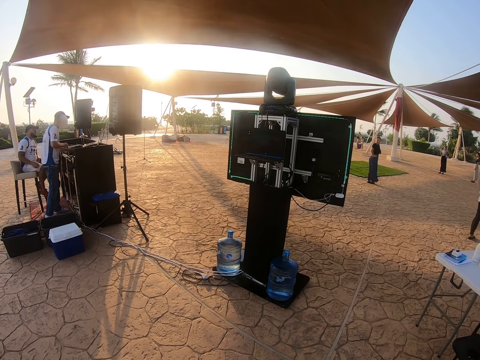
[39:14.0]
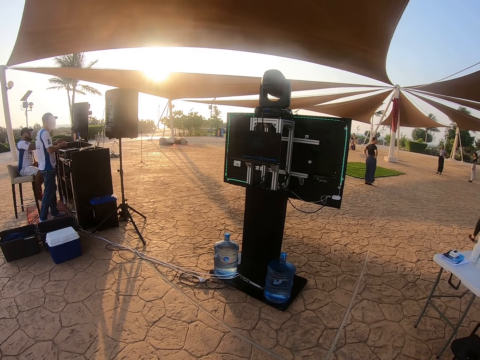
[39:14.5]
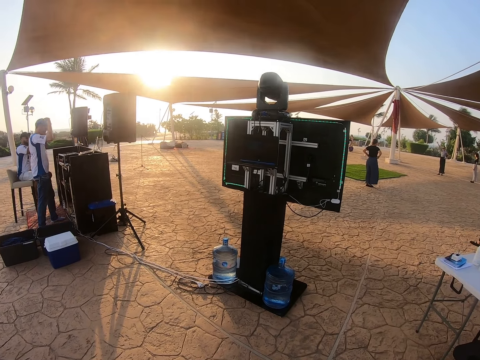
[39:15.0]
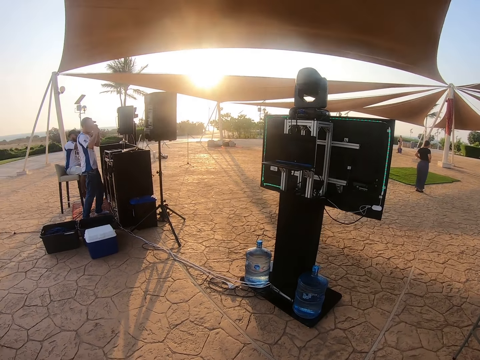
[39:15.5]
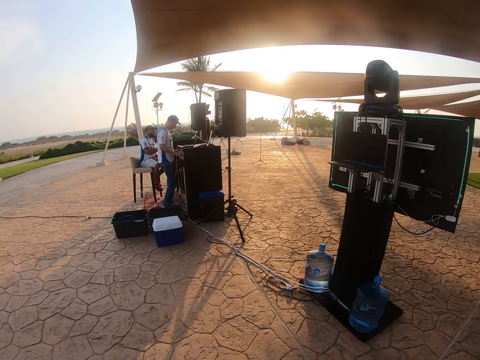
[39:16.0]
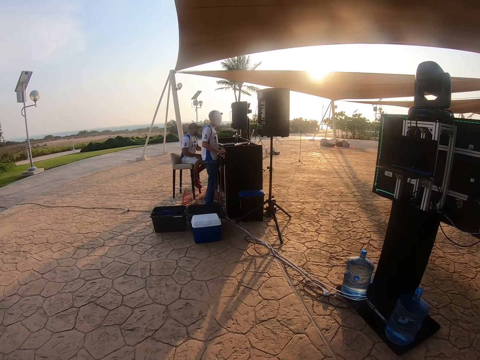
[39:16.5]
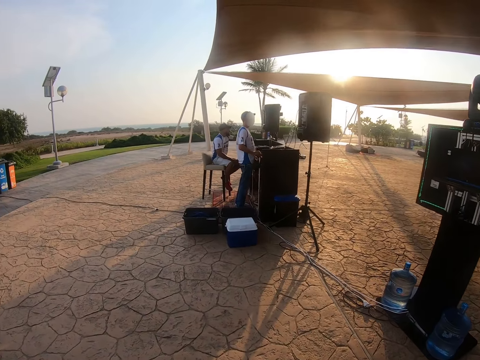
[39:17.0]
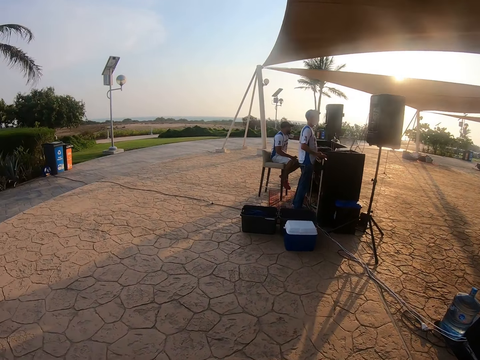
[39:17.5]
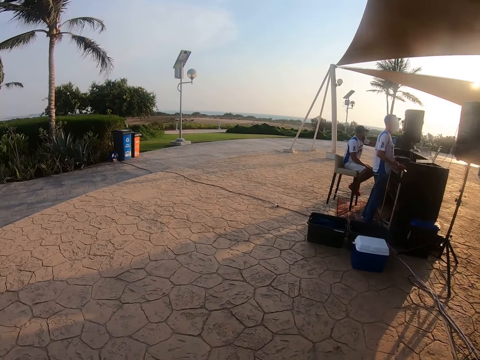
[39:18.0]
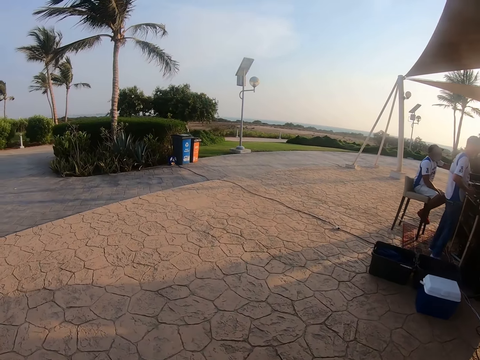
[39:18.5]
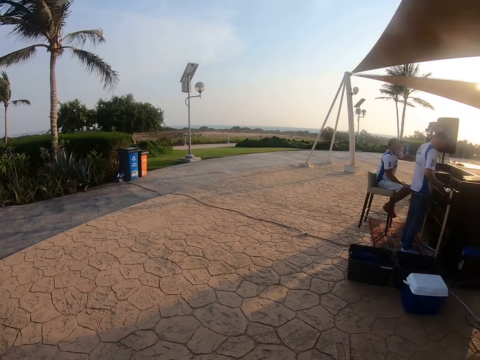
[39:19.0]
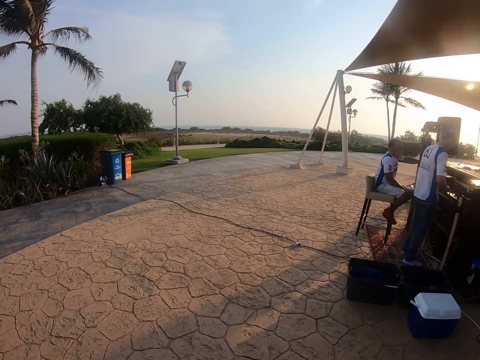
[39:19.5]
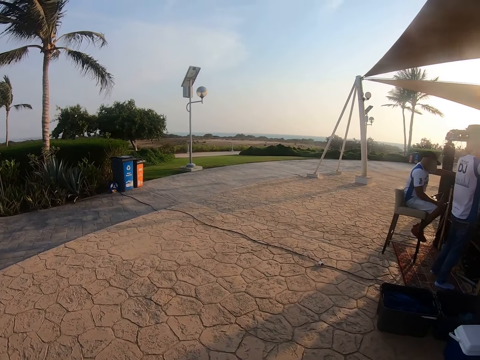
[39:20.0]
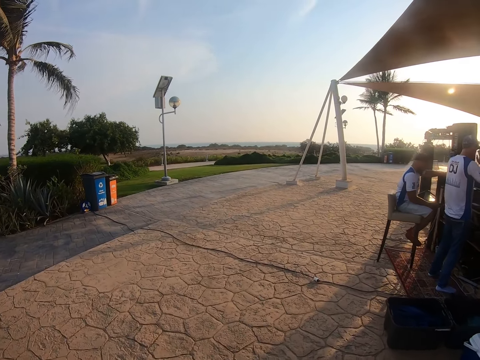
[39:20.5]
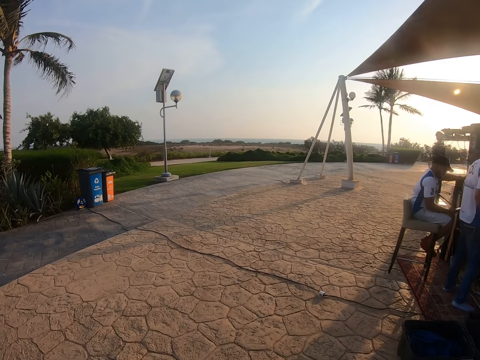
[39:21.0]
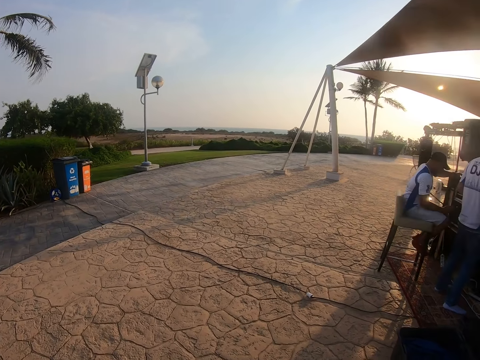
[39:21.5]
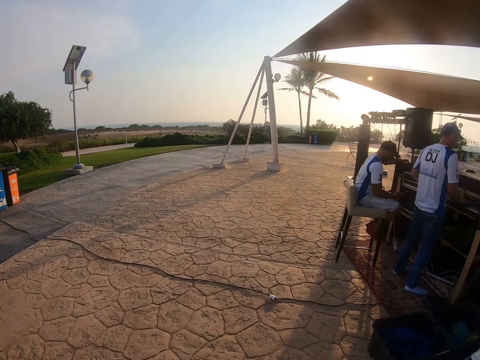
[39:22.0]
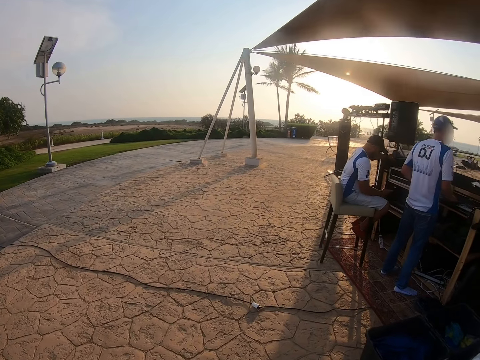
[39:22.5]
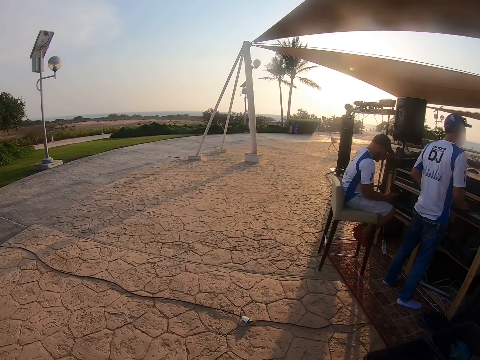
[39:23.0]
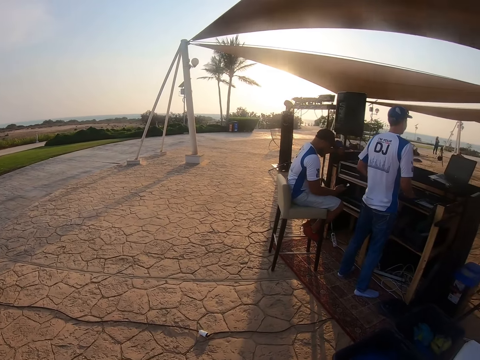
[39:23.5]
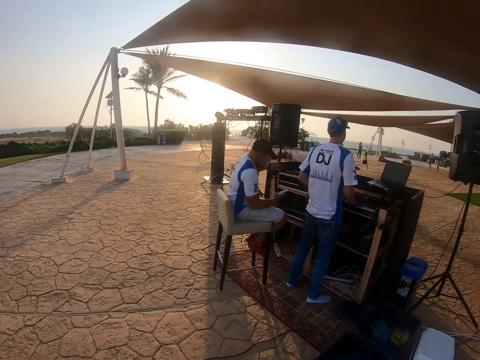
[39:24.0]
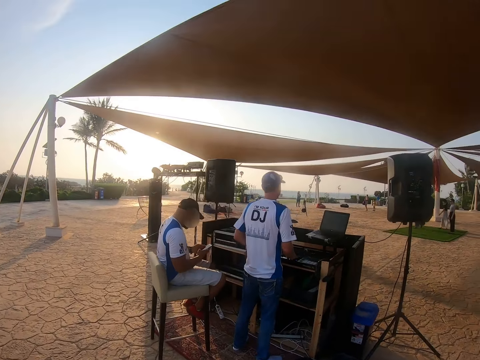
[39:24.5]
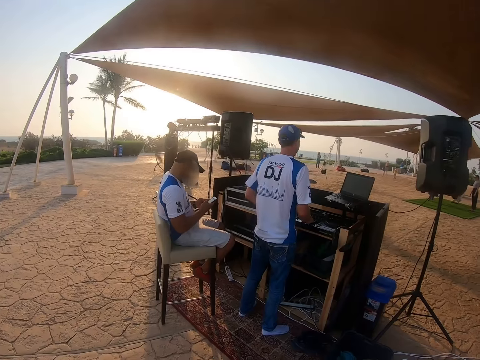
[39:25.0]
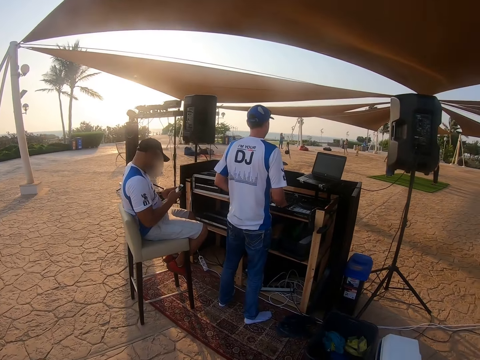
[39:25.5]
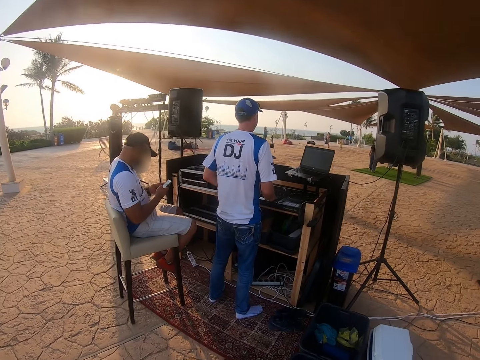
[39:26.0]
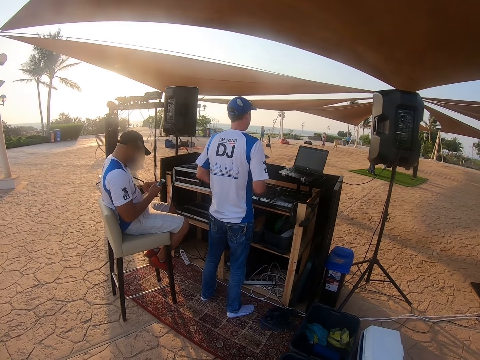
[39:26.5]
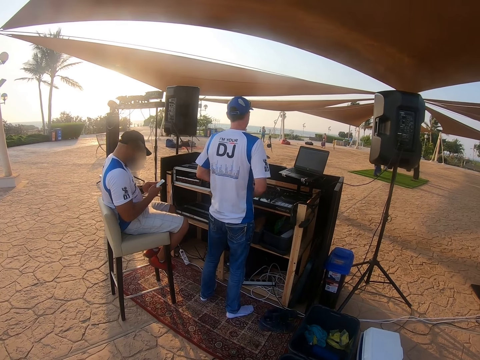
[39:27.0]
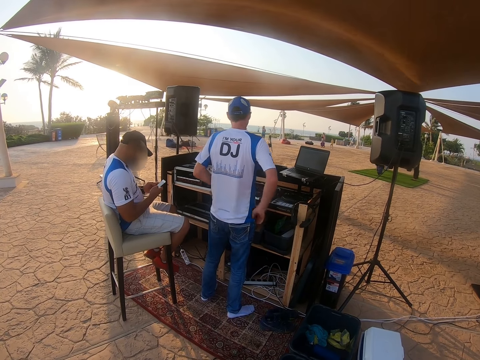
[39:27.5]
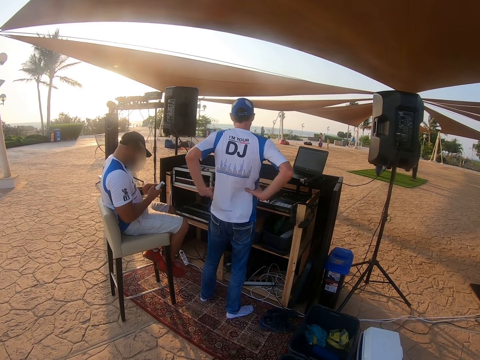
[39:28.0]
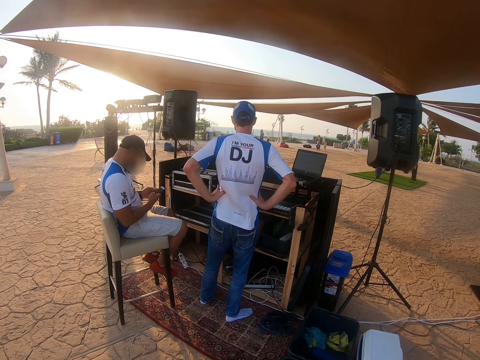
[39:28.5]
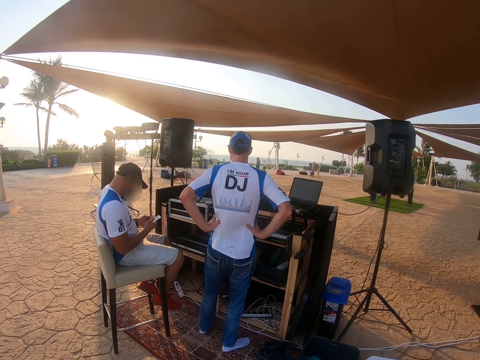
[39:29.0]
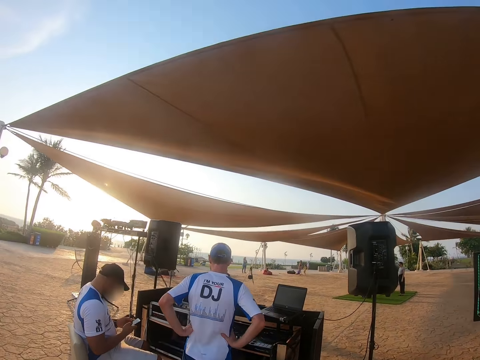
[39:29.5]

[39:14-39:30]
The camera wearer looks around the compound. They walk around the compound. They look at a man and another man. They look around.

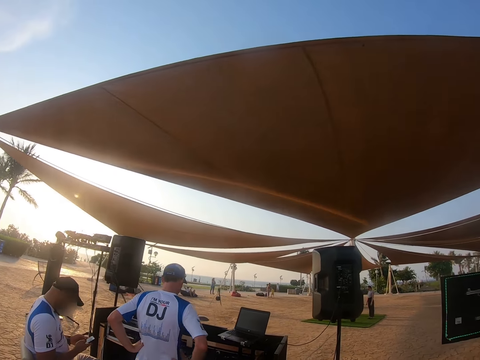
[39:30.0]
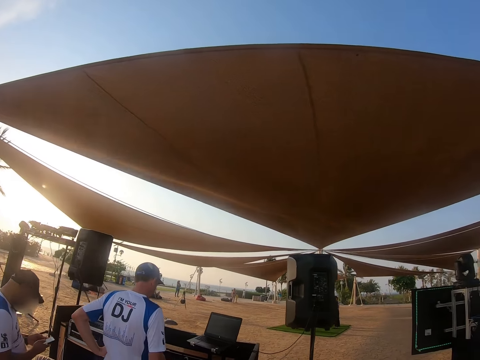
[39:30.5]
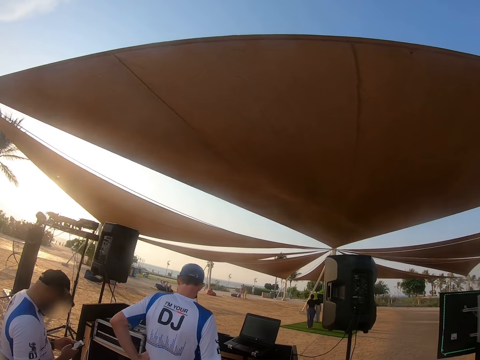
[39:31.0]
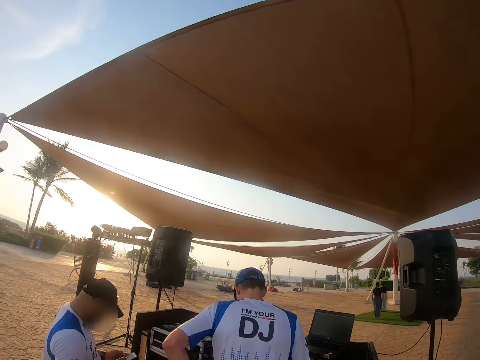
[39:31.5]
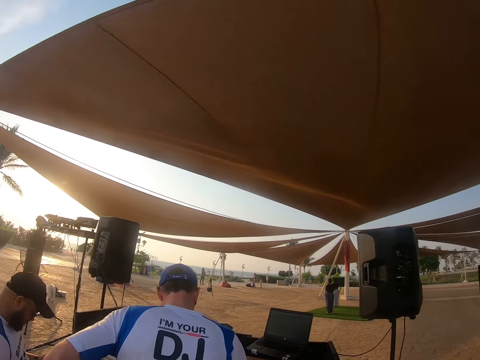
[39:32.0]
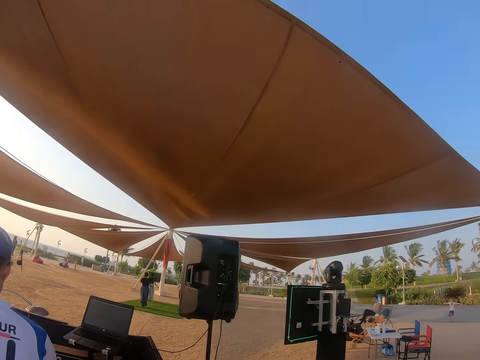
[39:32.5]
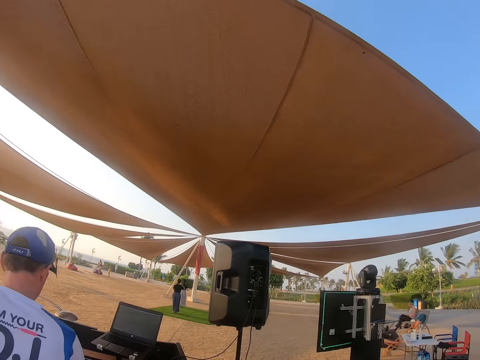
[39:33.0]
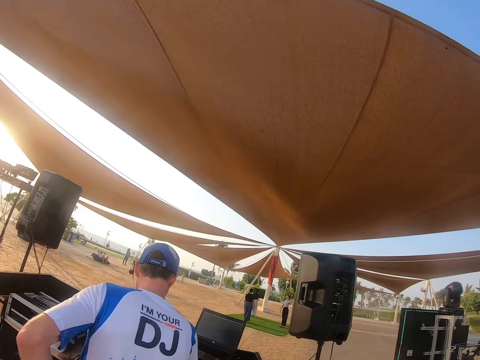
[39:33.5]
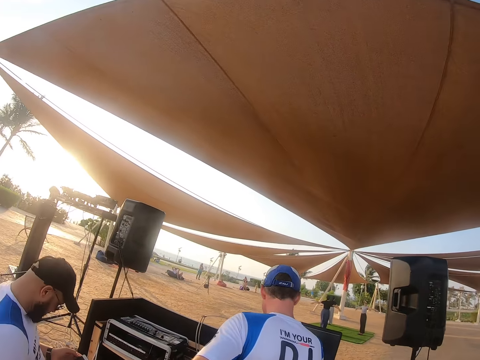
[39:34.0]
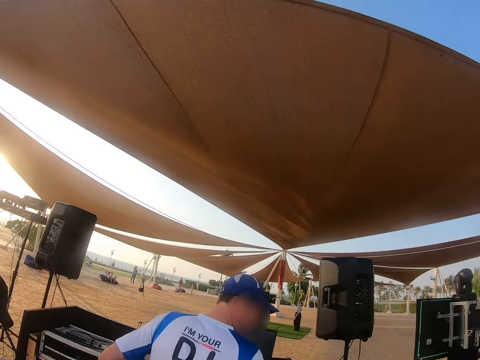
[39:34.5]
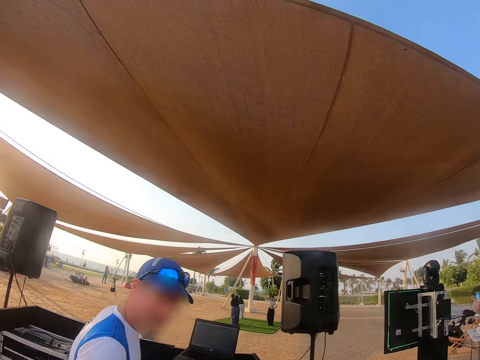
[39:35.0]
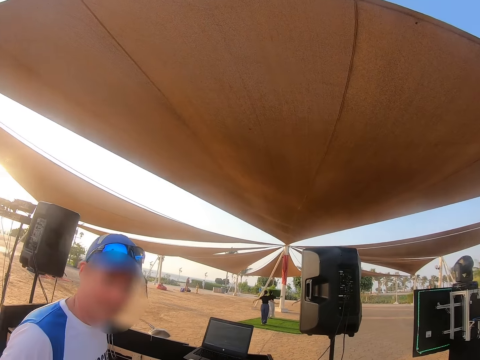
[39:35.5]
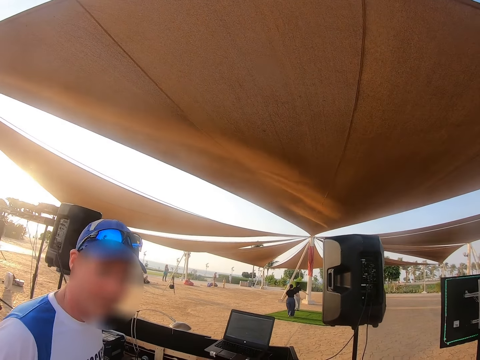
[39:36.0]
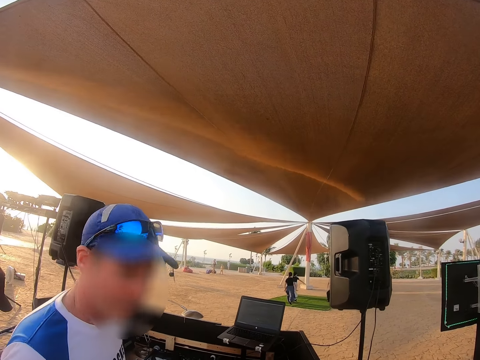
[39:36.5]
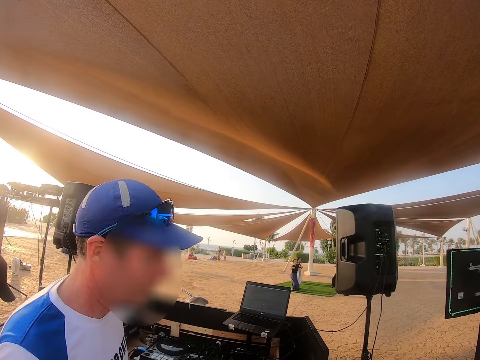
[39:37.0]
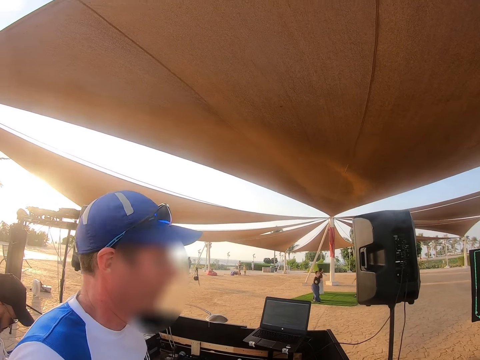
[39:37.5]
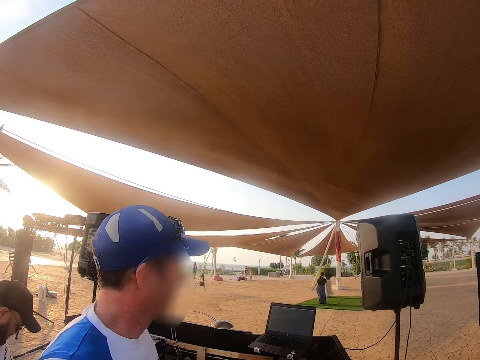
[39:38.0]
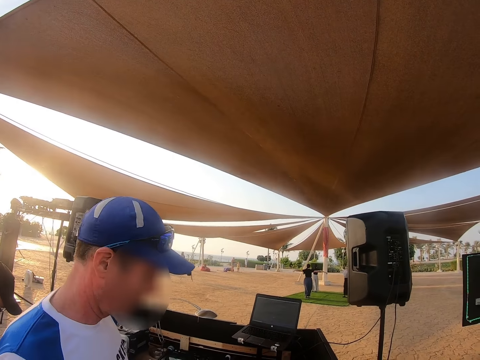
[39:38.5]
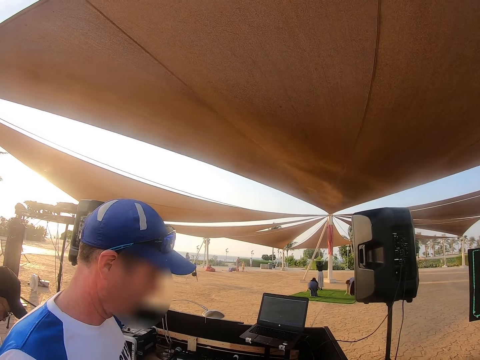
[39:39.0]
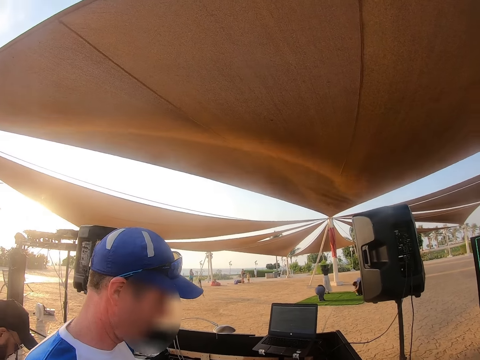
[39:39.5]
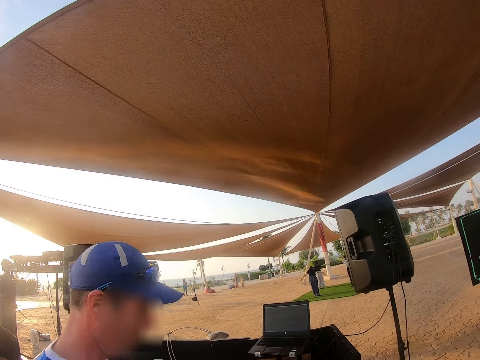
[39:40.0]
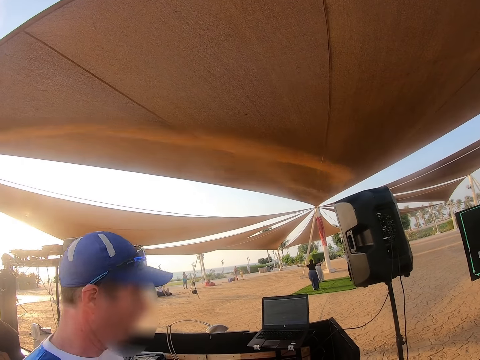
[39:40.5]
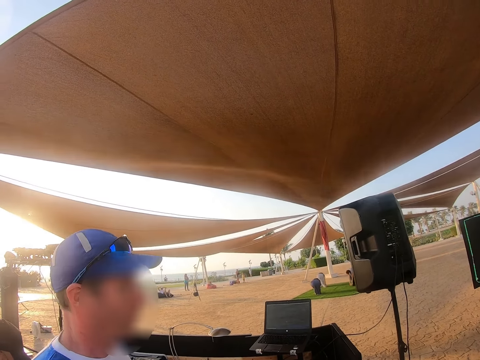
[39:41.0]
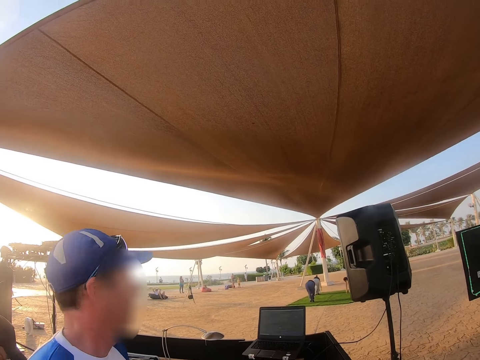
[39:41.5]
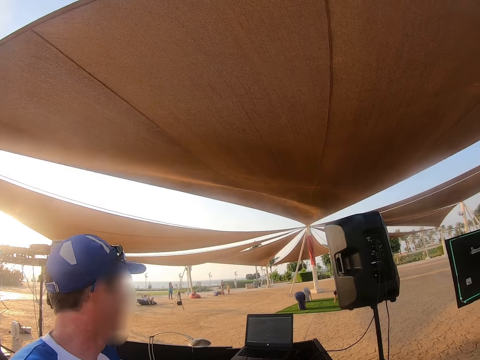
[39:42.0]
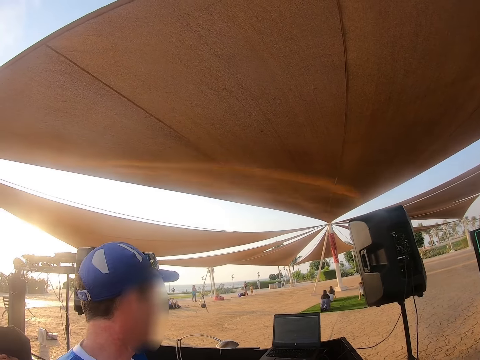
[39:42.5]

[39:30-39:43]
The camera wearer walks towards a man and another man. They interact with the other man. The other man interacts with the camera wearer.
